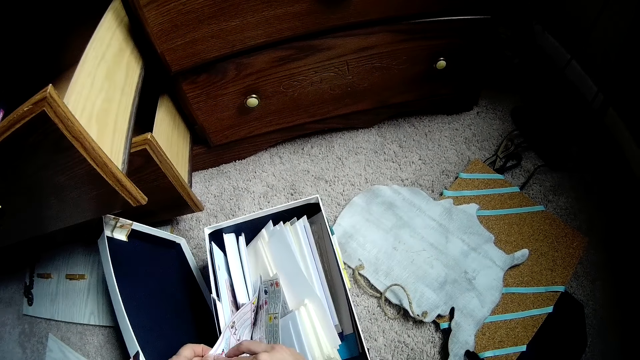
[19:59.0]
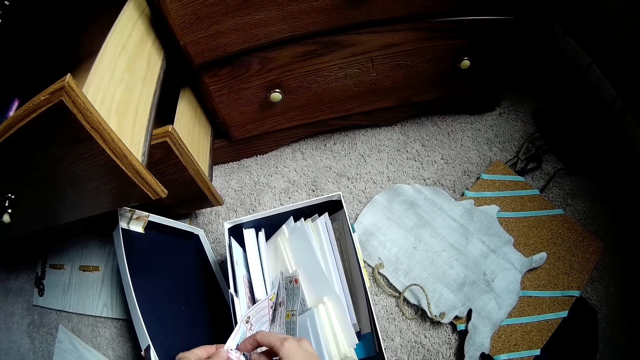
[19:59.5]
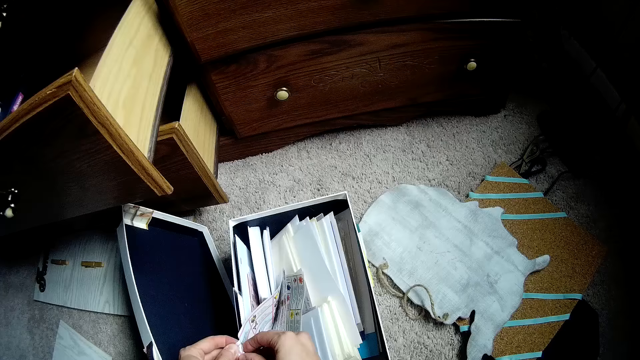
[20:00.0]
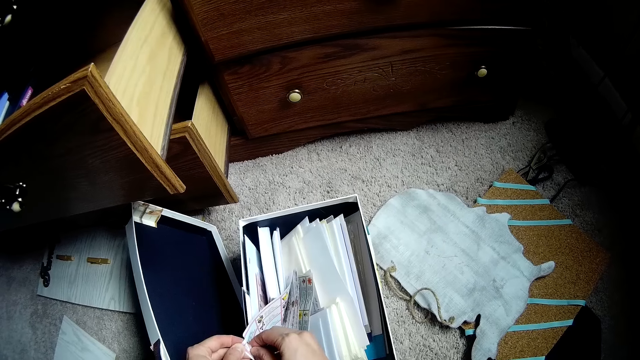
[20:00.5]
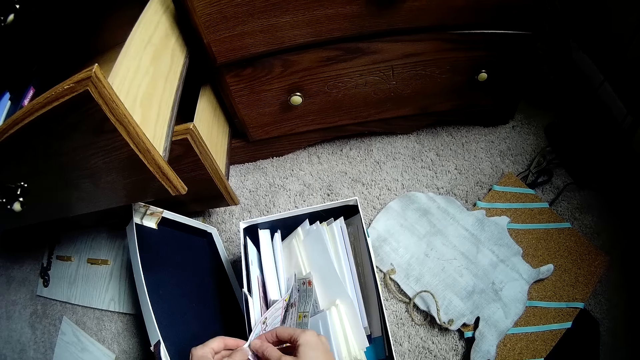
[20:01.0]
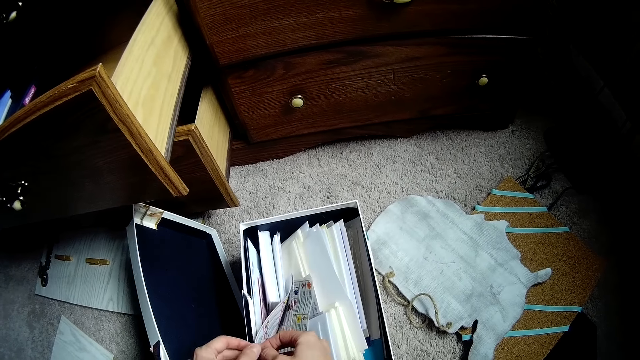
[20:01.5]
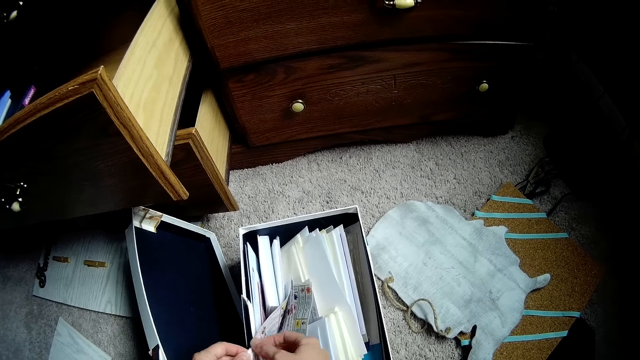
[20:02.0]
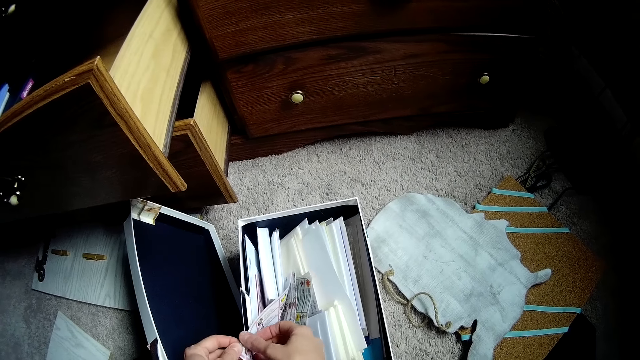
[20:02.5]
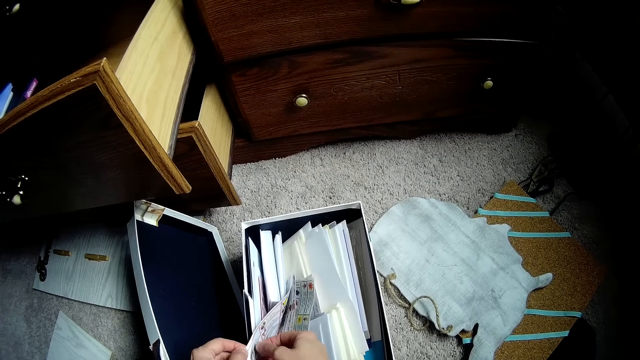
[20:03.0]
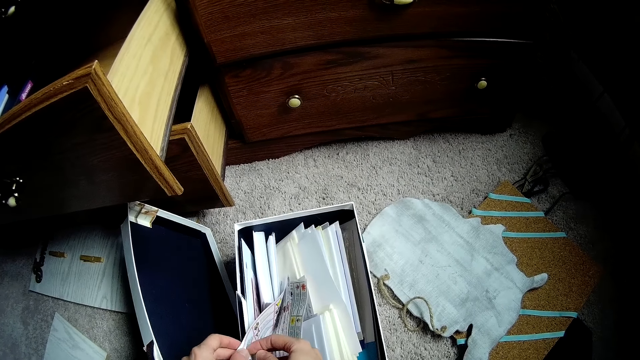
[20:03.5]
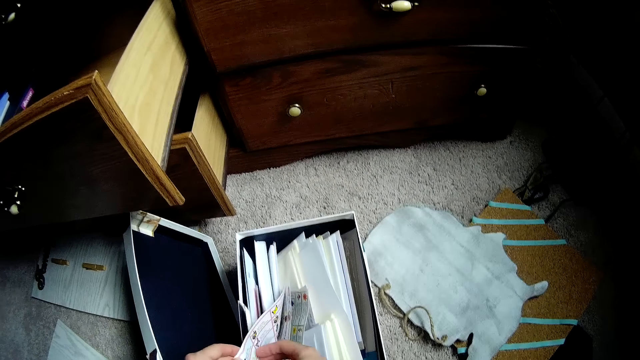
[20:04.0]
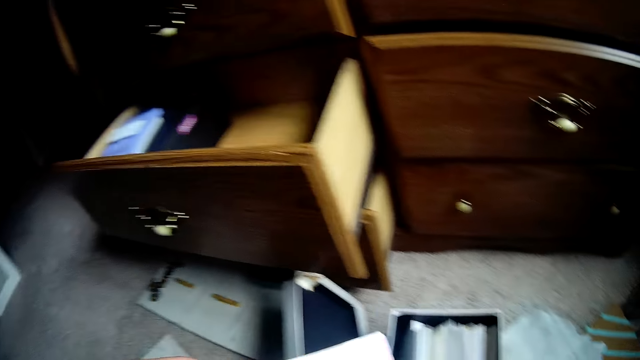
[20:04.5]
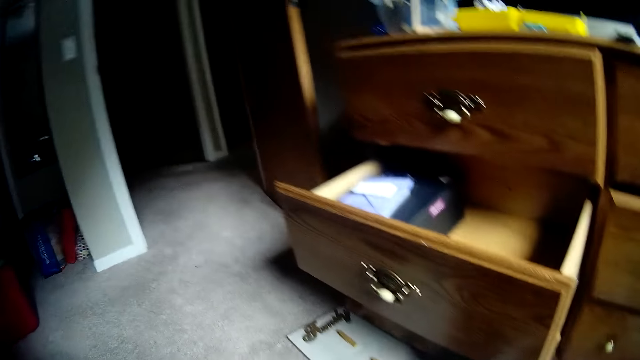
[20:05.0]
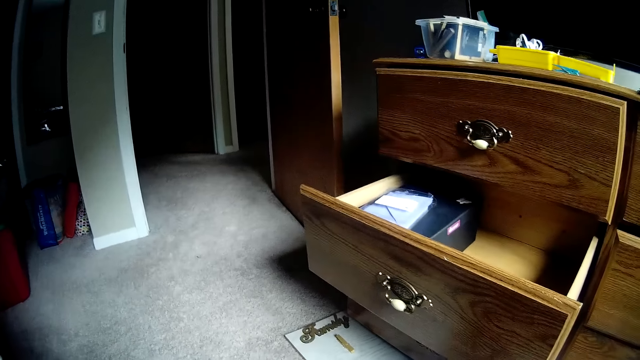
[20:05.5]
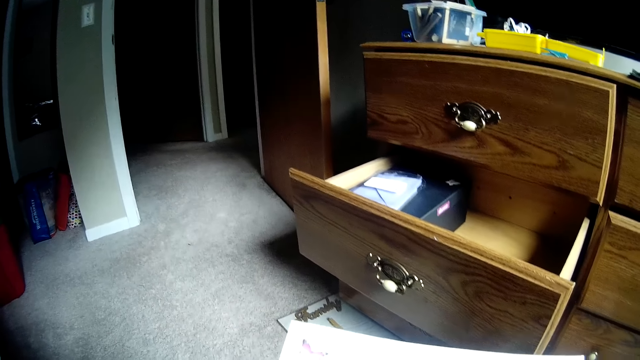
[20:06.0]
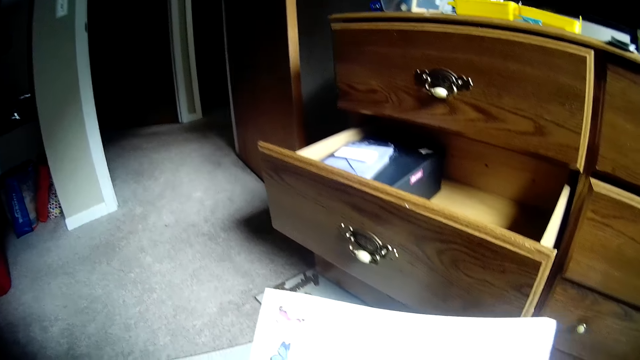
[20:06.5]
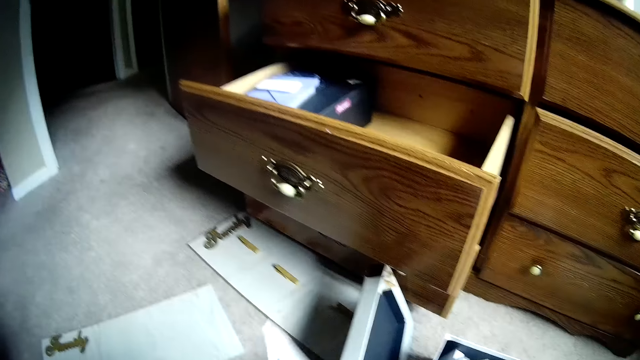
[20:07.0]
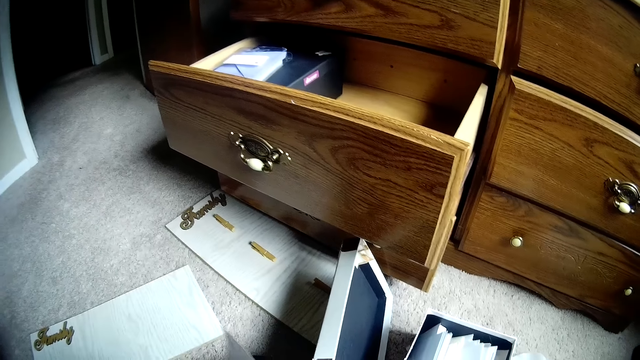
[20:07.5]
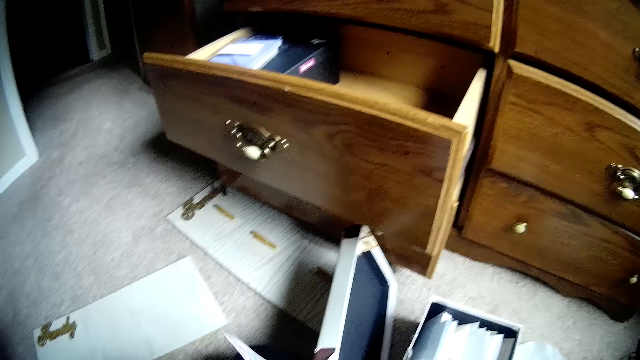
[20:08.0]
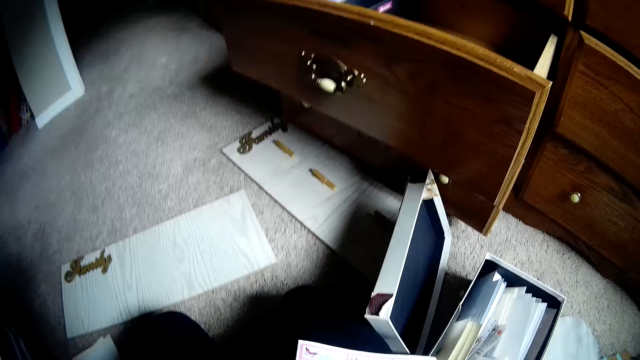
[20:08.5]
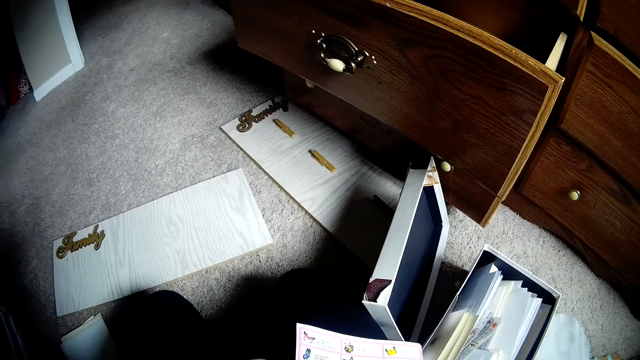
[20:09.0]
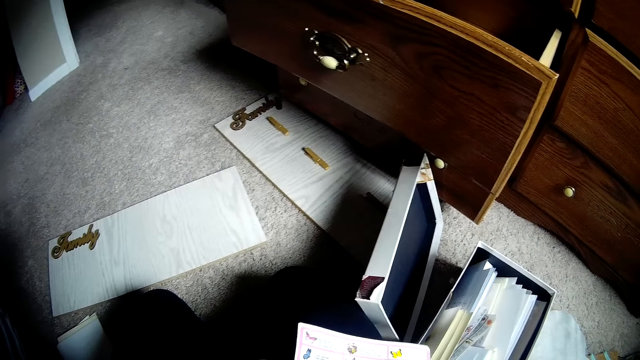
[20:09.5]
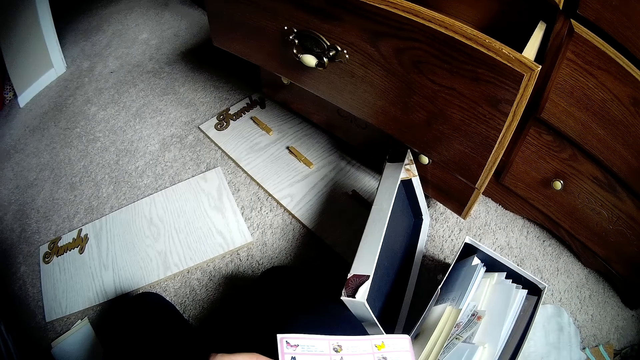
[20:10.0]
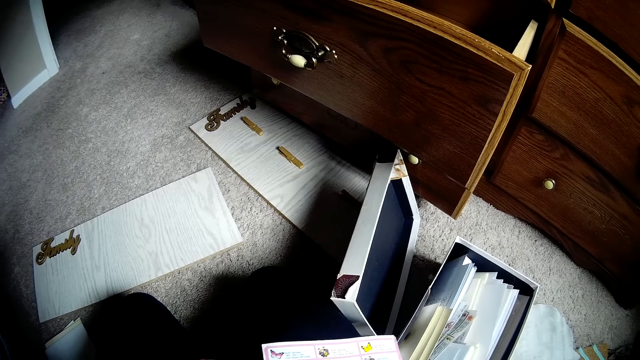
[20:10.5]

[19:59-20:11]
The camera wearer separates the pieces of paper with her hands. She picks up the sticker paper from the box. She stares at the carpet. She removes the sticker from the paper with her hand. She checks the sticker paper in her hands.

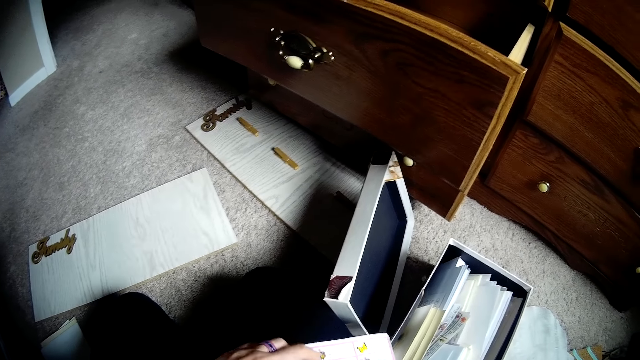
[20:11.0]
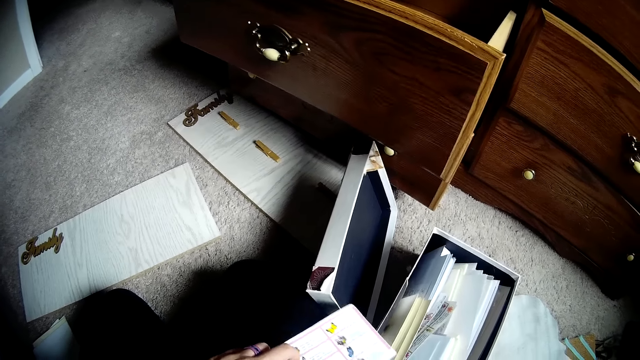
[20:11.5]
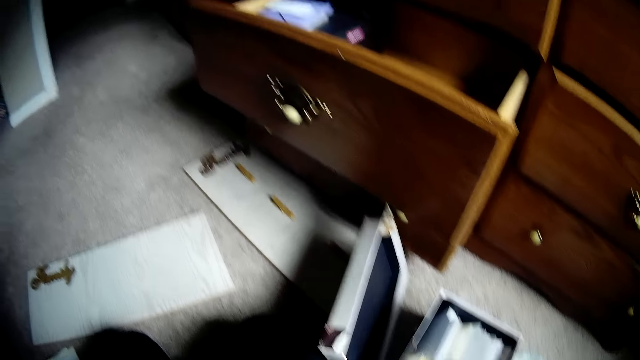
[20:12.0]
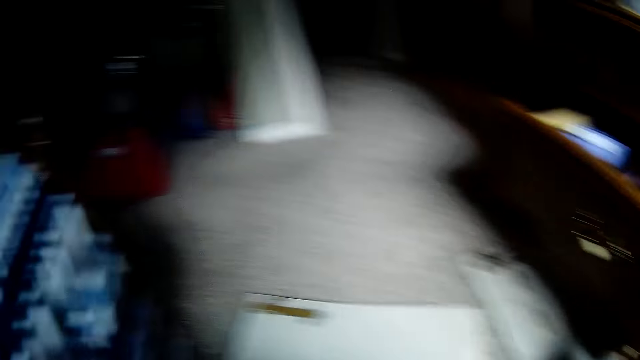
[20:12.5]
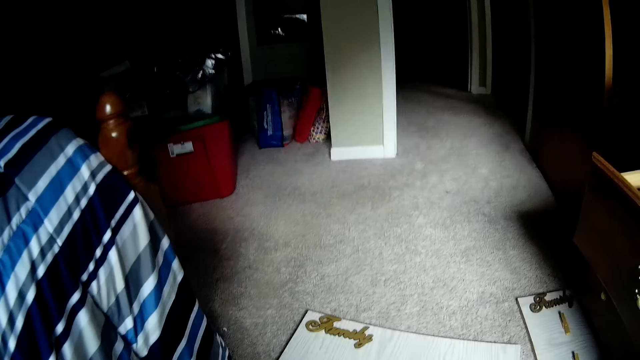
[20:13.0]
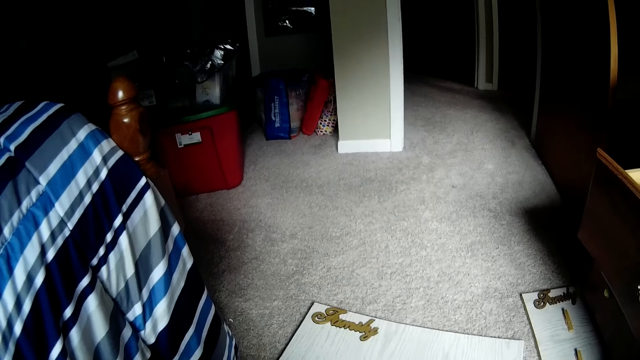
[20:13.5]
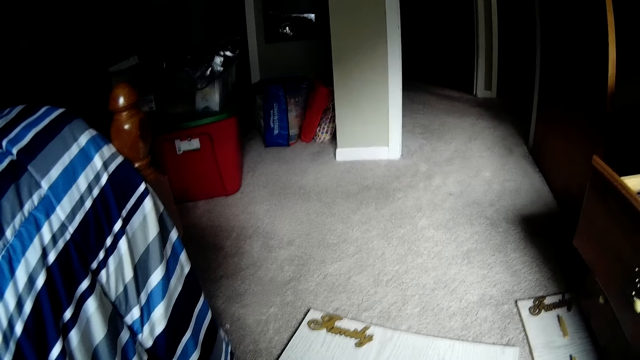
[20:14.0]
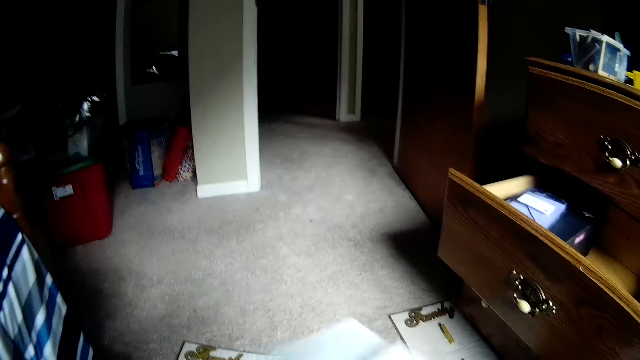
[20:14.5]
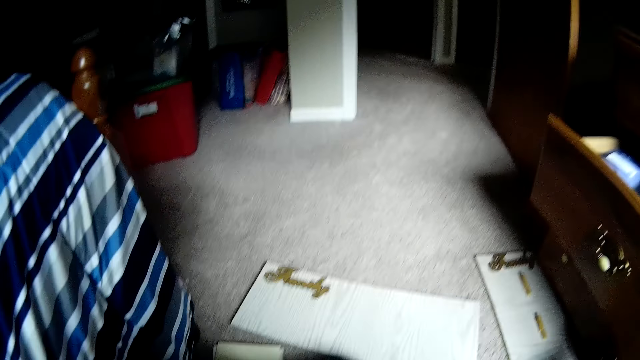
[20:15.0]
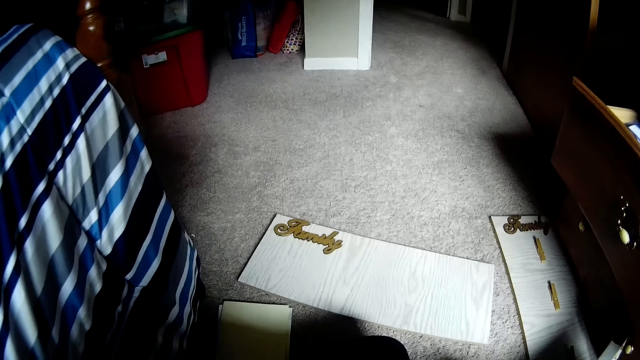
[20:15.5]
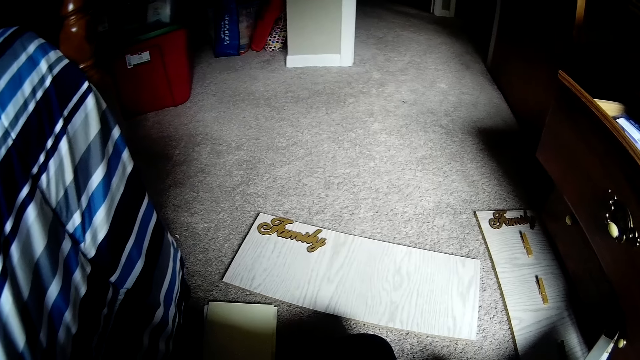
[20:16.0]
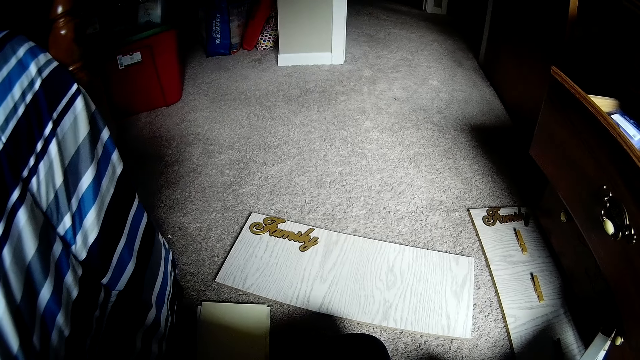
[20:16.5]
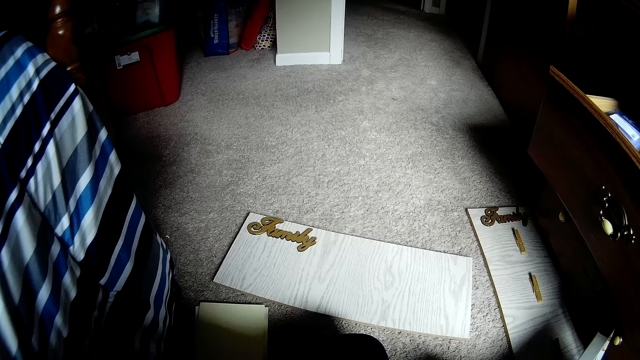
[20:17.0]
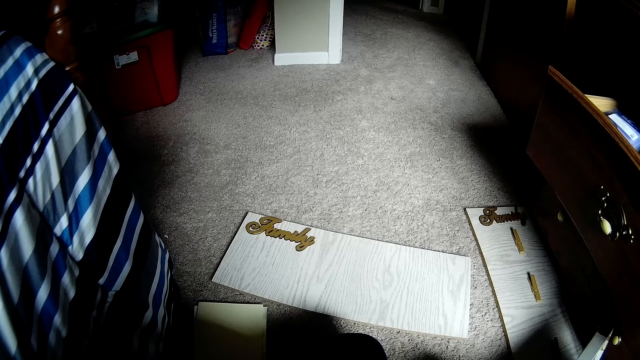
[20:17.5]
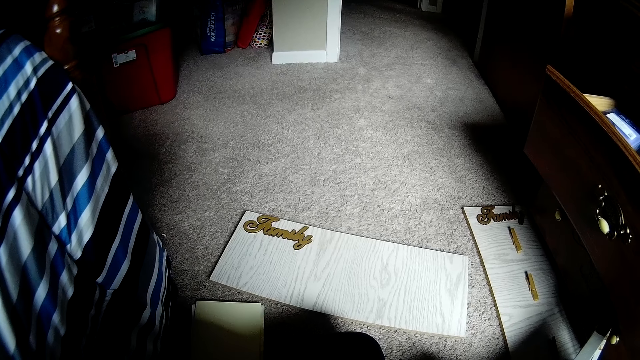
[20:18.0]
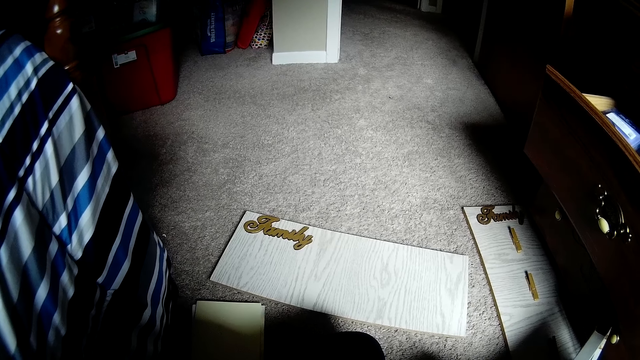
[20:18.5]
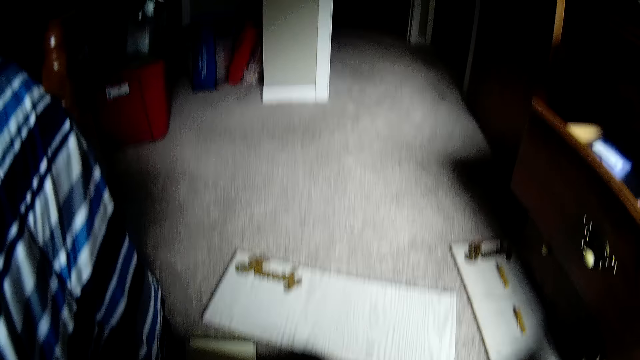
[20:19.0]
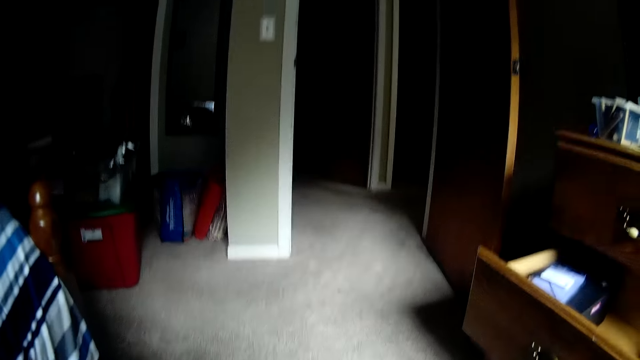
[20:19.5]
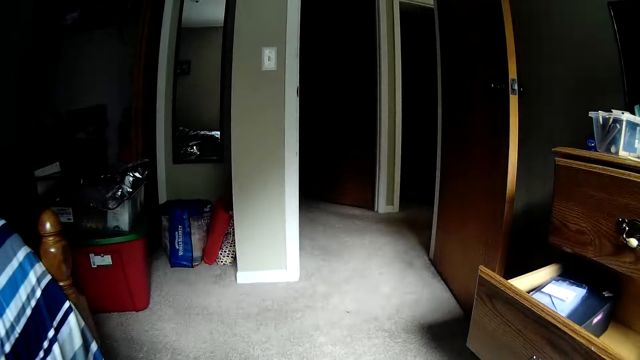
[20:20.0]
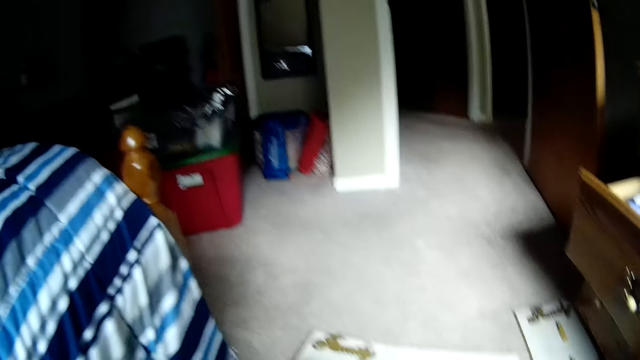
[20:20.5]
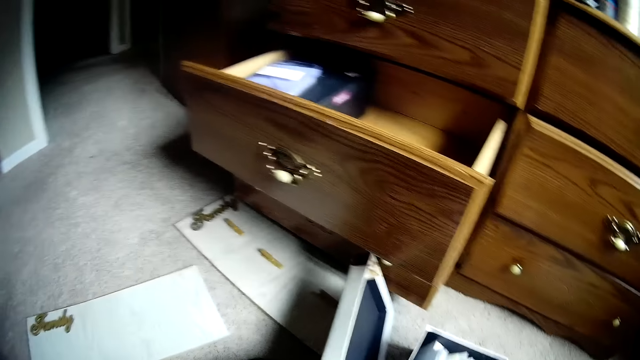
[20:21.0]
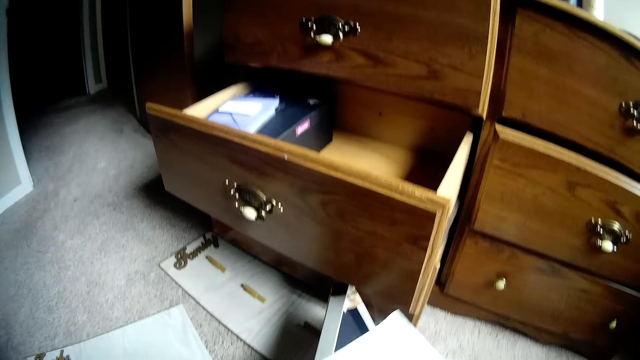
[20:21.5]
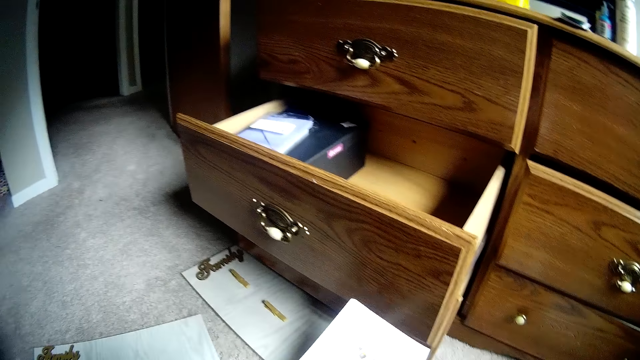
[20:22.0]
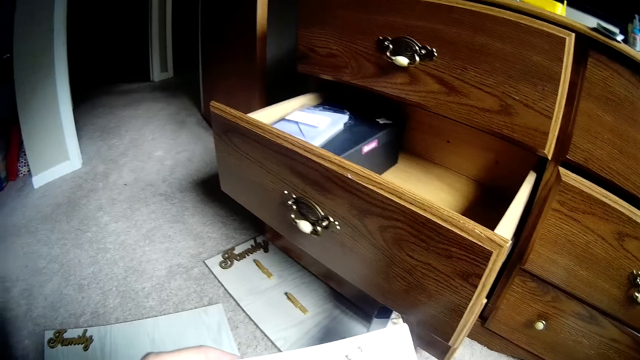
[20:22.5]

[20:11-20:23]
The camera wearer stares at the carpet. She picks up a paper. She stares at the carpet. She stares at another paper.
